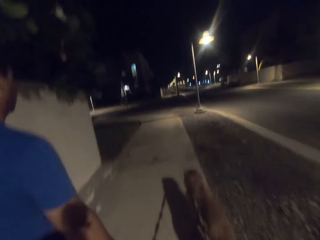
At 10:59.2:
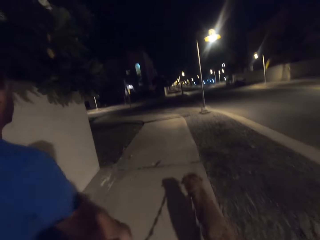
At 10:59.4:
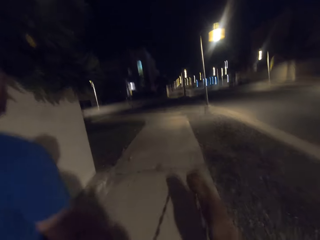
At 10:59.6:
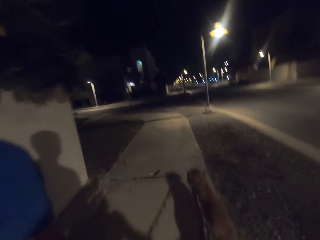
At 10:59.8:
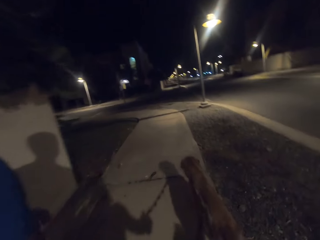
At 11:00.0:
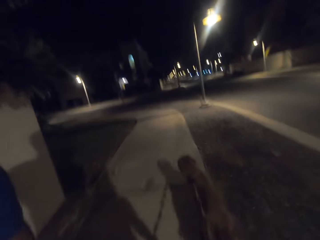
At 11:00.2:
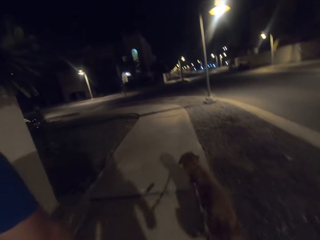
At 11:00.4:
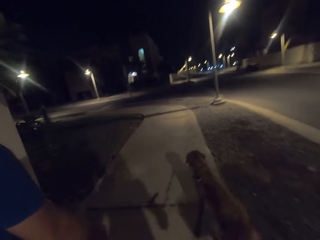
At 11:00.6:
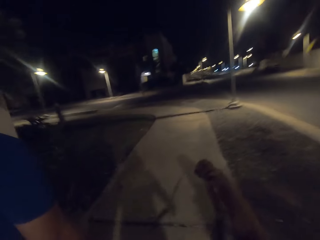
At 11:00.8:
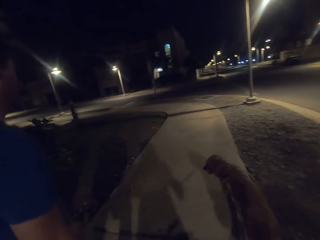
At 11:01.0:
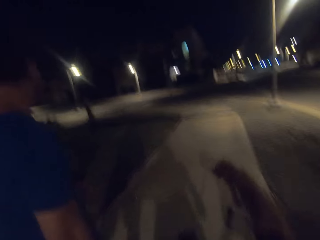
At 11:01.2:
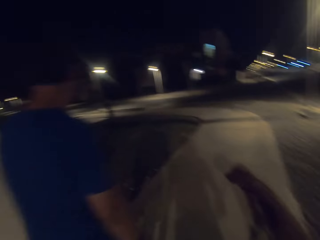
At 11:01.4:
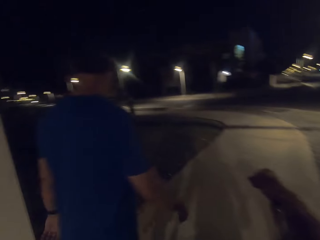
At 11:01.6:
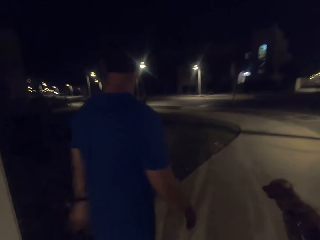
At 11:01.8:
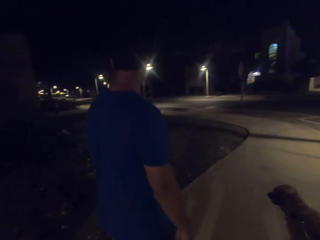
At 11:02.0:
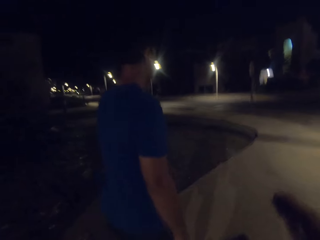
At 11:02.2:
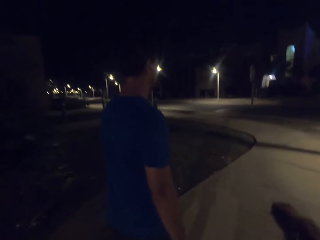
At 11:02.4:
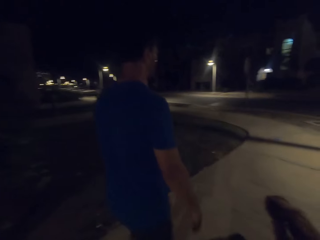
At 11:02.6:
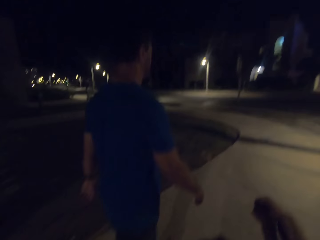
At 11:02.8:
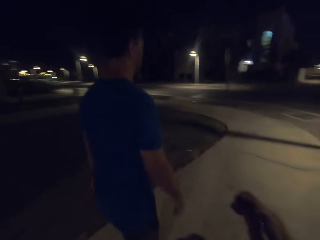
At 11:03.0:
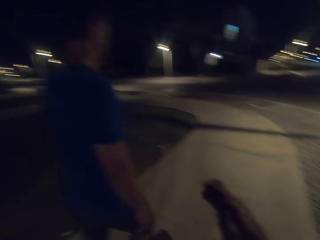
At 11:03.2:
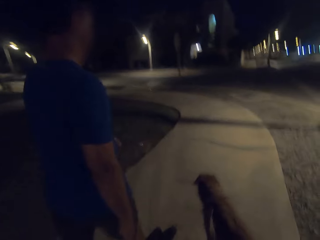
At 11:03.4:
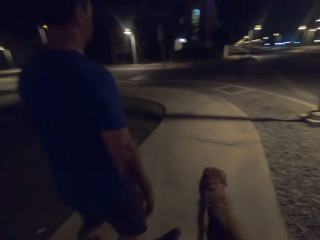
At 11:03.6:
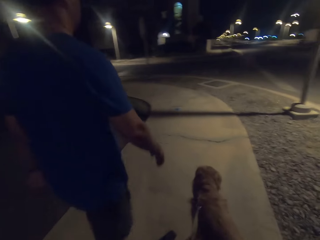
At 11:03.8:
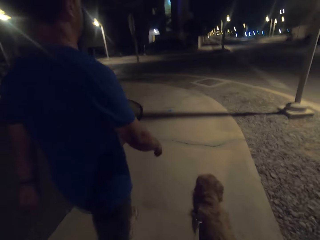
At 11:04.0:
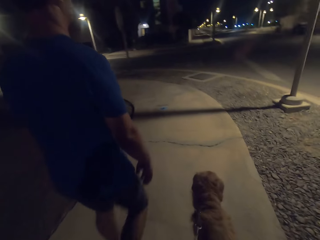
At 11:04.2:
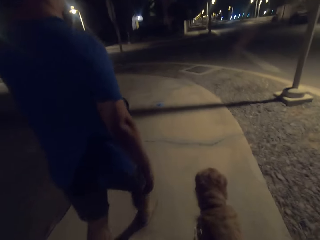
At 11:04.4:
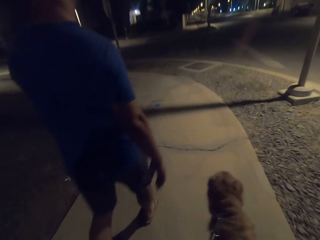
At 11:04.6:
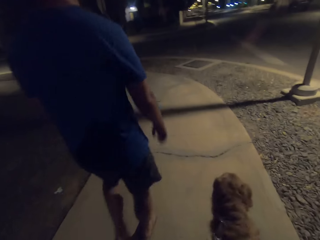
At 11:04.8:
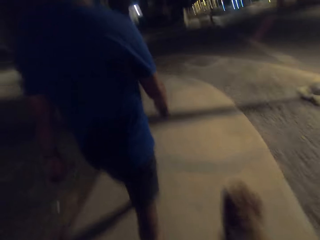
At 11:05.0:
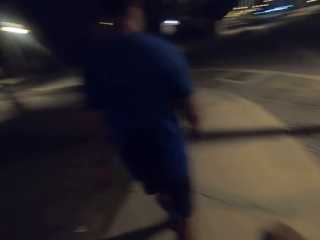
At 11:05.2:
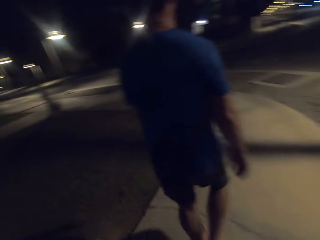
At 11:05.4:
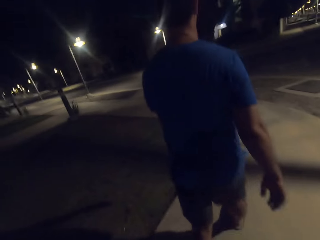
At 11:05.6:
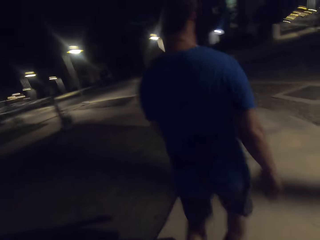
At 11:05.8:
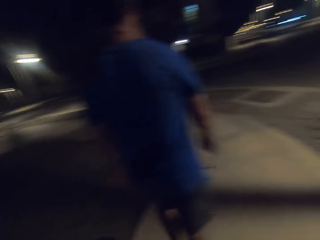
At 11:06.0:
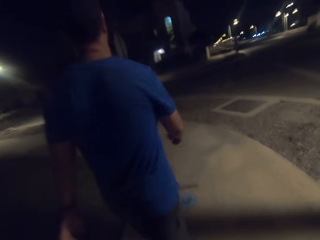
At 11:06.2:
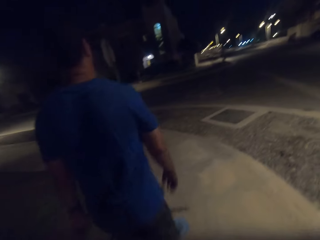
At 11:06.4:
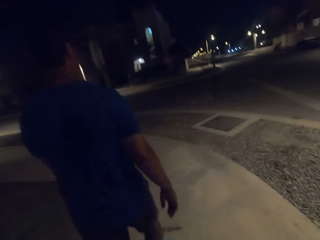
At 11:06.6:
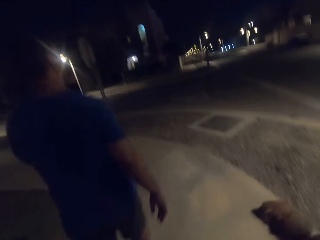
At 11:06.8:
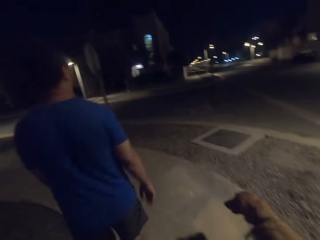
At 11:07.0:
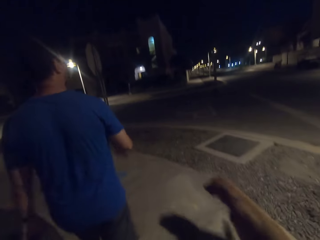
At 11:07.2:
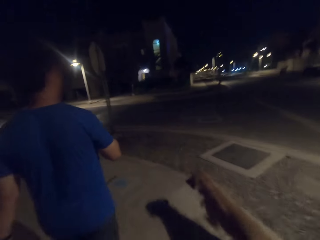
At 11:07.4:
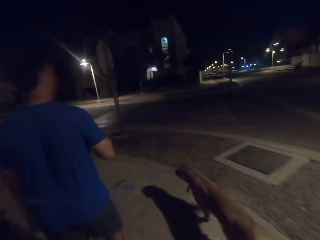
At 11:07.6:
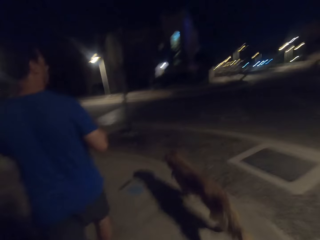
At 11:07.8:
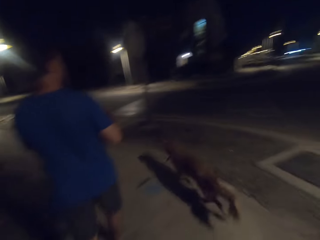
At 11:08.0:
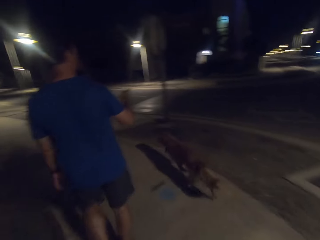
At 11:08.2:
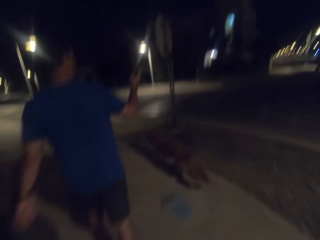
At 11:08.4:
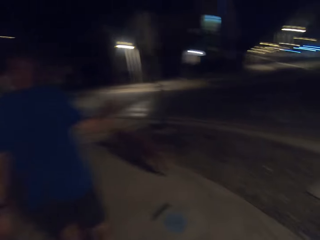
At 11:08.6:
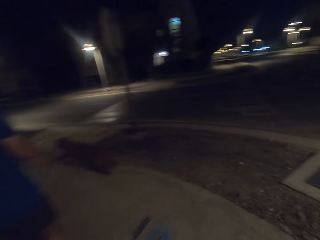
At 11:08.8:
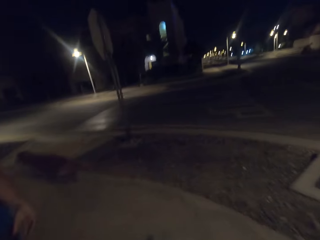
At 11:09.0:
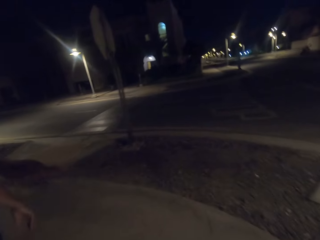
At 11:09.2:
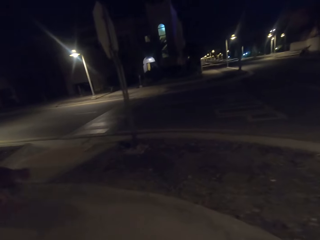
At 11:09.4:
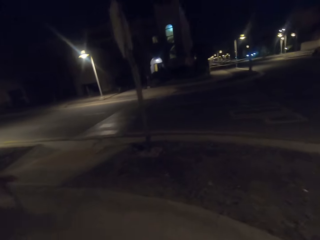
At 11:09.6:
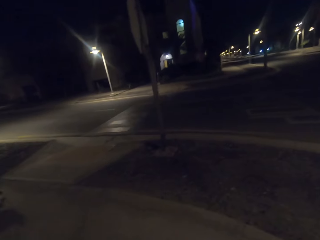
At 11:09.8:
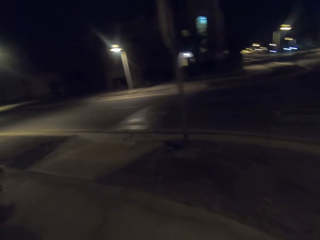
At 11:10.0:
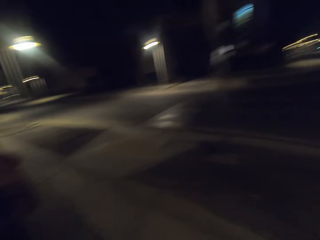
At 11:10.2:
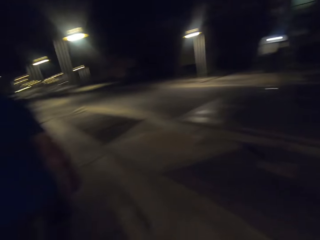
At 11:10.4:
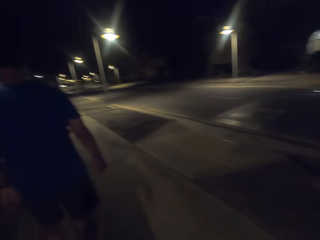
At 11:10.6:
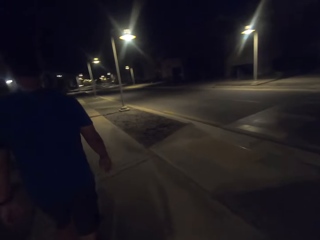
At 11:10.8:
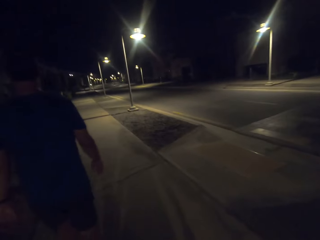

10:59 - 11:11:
The camera wearer stares at a man. They look around.

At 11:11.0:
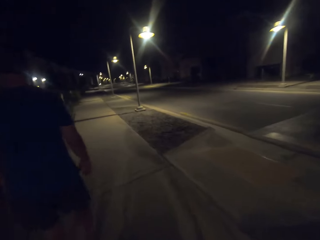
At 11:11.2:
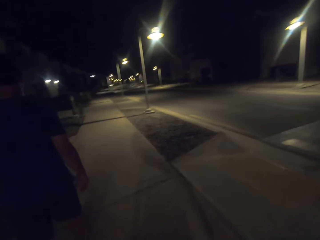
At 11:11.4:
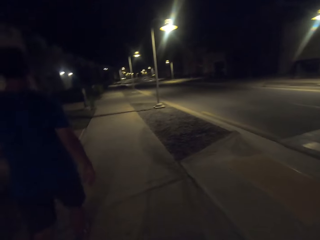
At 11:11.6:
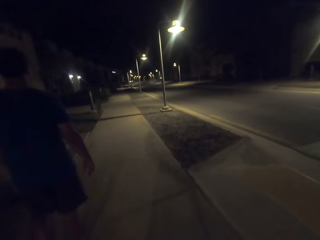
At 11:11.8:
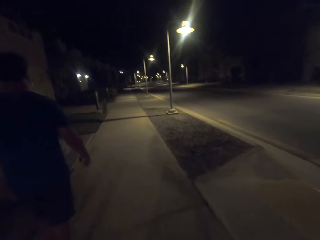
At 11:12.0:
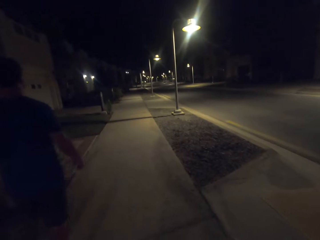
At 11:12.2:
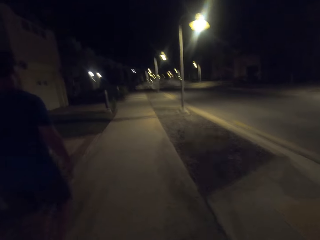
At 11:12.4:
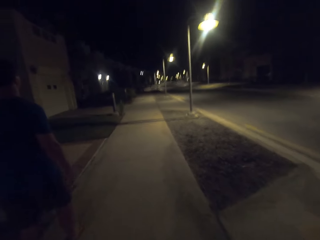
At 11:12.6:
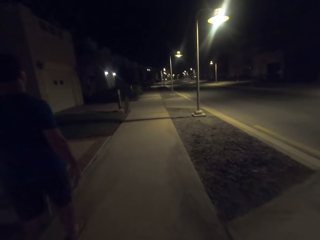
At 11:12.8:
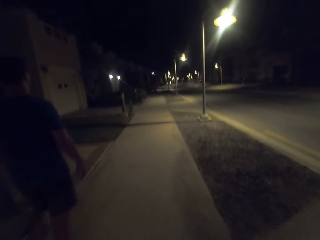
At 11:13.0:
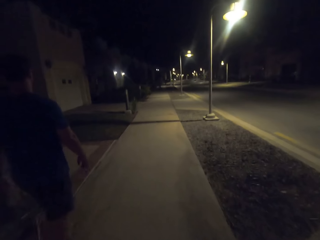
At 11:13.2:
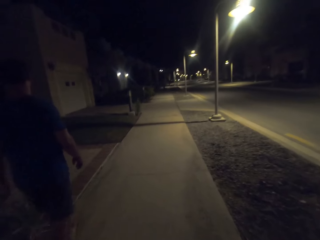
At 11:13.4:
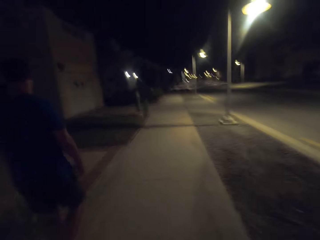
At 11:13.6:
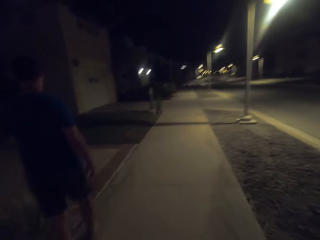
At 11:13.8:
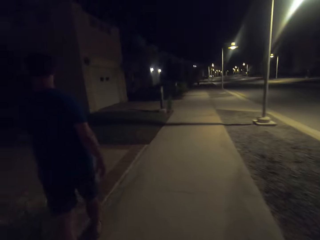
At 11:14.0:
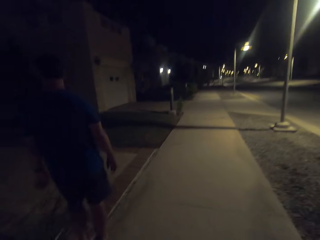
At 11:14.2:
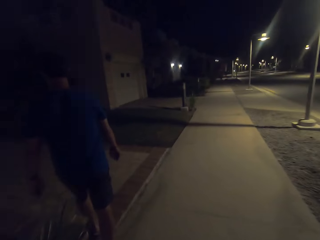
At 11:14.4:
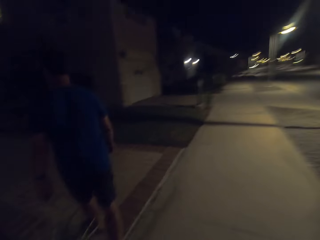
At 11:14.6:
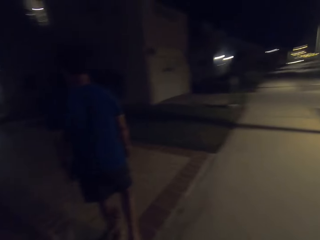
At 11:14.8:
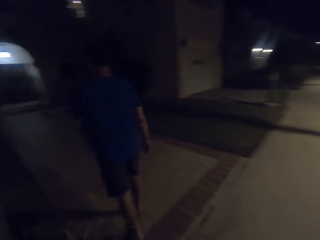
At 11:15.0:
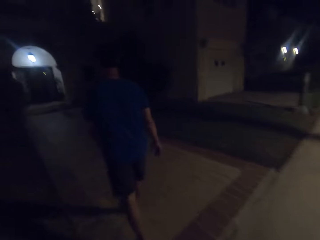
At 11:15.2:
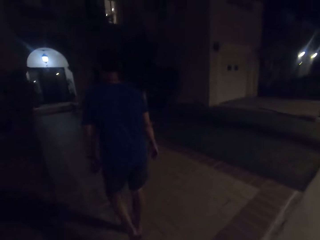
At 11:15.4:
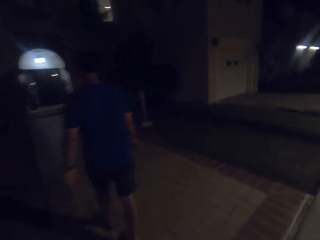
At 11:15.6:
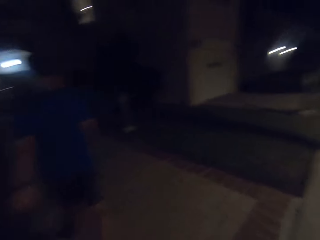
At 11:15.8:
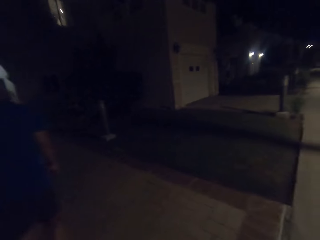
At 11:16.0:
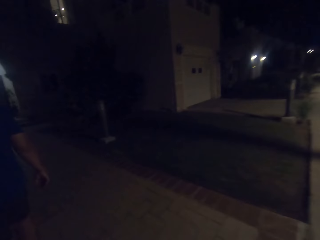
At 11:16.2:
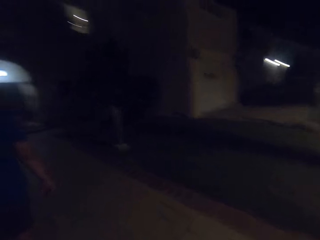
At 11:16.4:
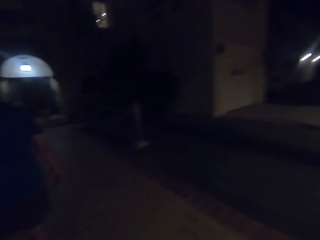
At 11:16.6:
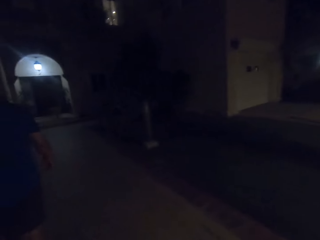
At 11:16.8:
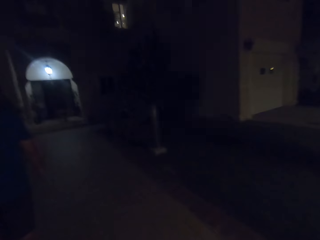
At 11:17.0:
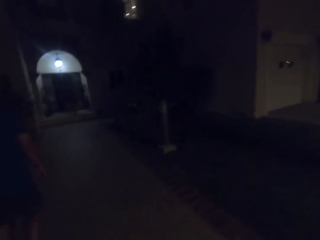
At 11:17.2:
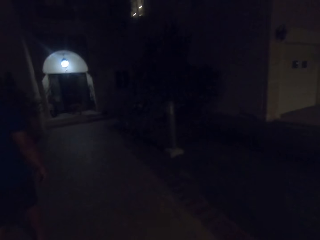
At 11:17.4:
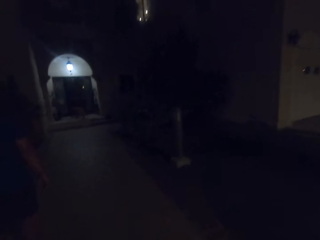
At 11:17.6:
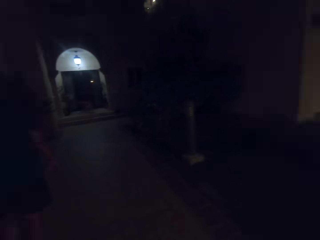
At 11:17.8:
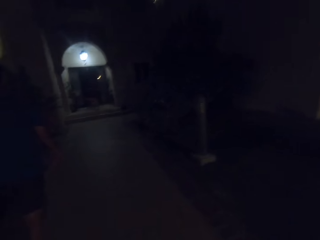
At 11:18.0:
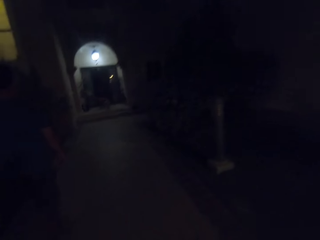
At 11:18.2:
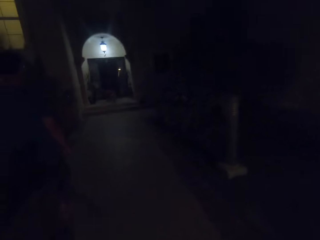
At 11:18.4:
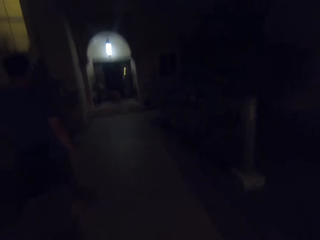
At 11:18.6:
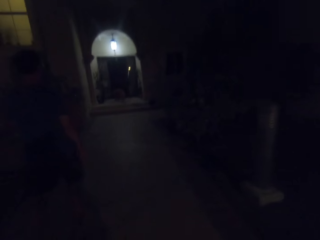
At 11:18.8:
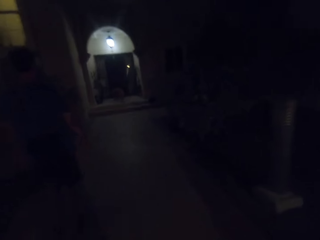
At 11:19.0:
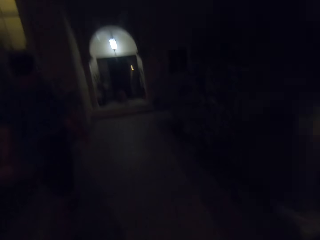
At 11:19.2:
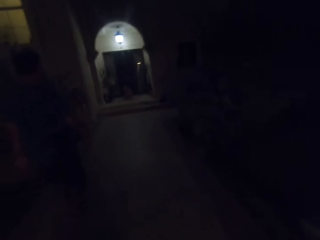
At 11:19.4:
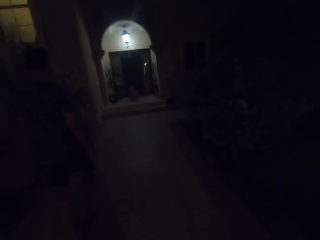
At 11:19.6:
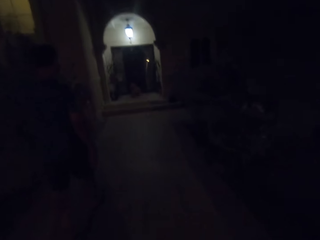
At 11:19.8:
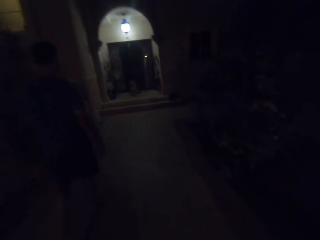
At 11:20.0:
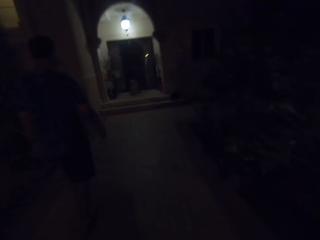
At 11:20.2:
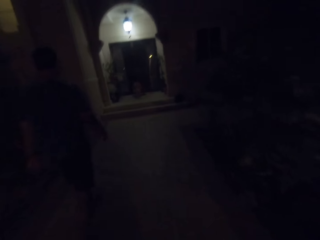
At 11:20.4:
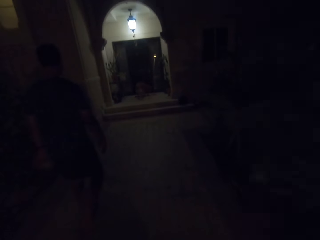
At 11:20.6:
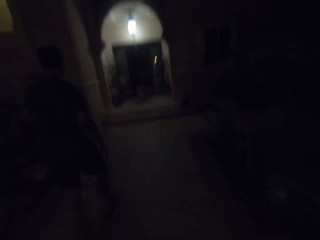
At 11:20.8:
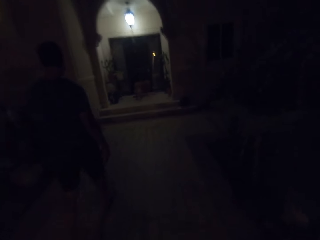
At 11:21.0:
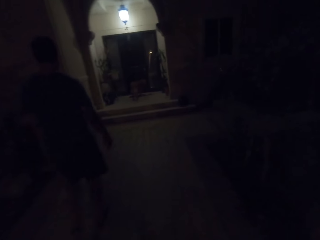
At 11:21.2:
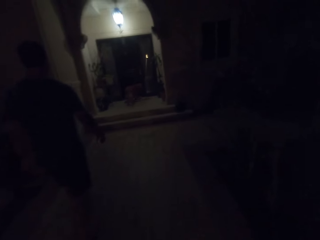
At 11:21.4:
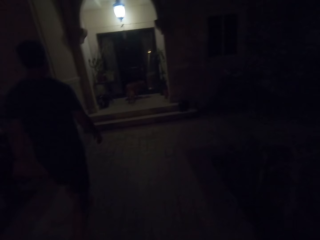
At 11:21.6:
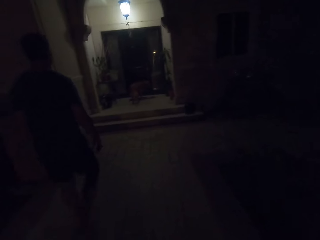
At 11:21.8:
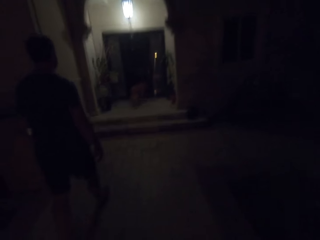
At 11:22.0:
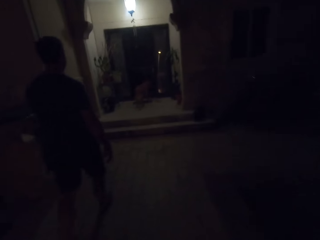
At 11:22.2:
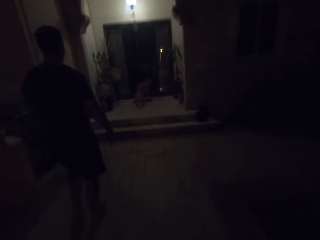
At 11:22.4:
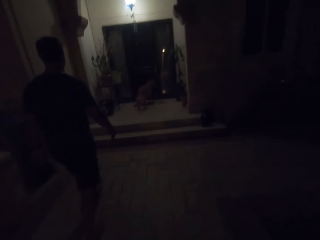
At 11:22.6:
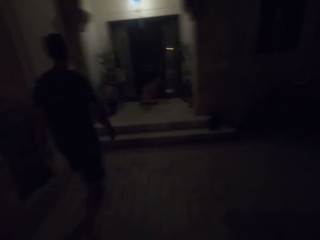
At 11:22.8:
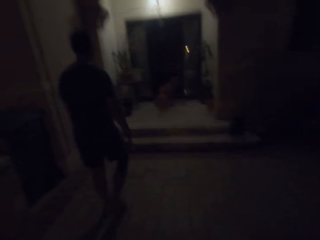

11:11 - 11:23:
The camera wearer follows a man. The man walks on the walkway.
